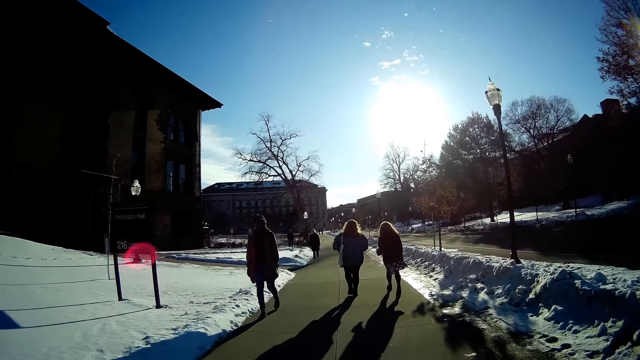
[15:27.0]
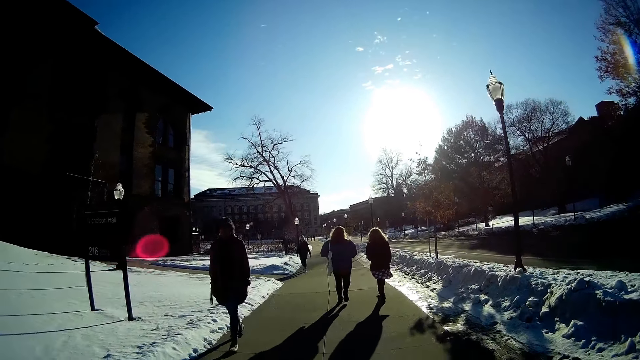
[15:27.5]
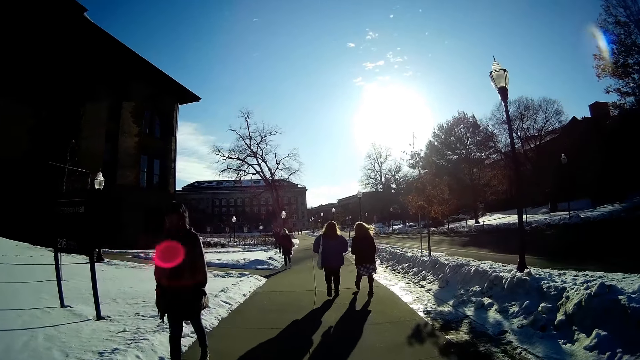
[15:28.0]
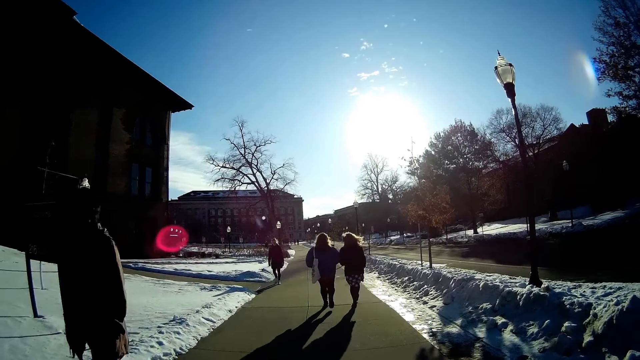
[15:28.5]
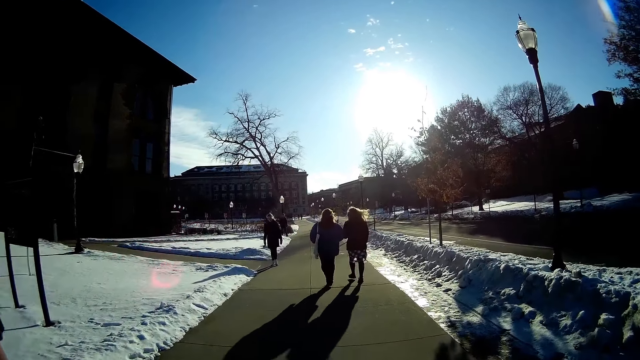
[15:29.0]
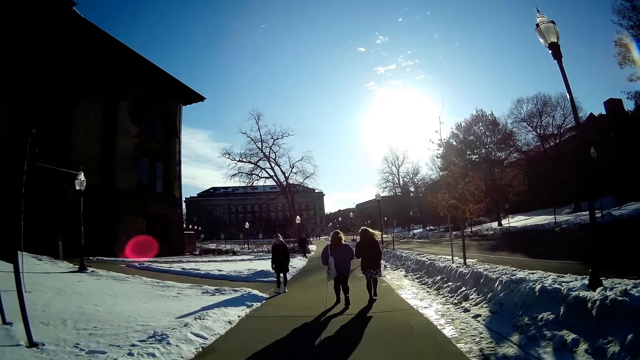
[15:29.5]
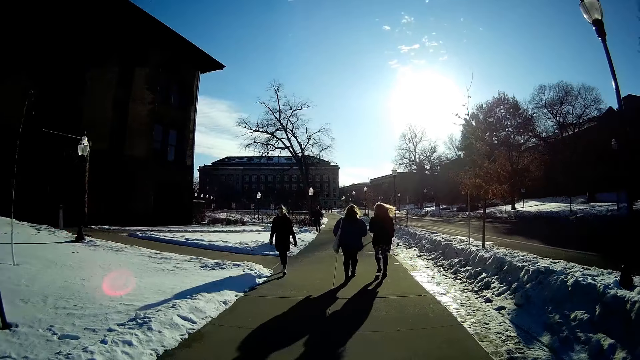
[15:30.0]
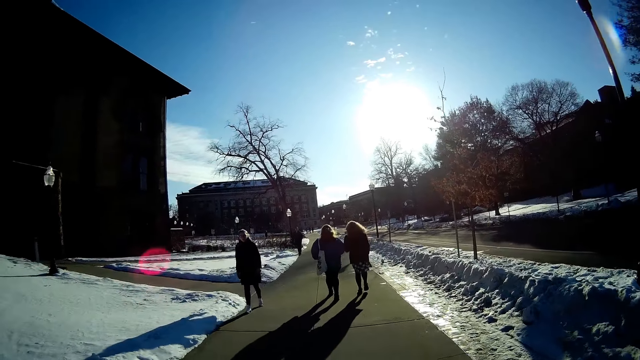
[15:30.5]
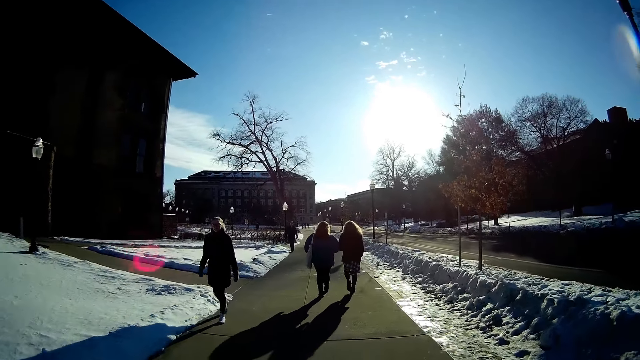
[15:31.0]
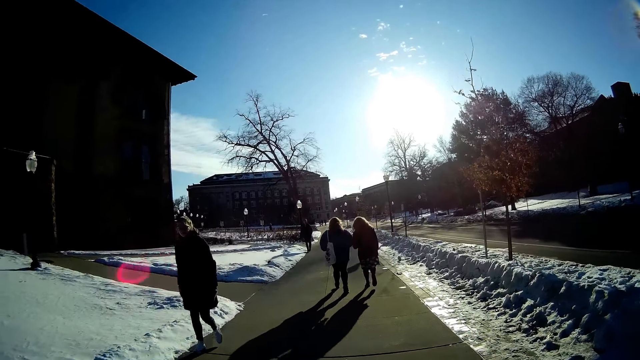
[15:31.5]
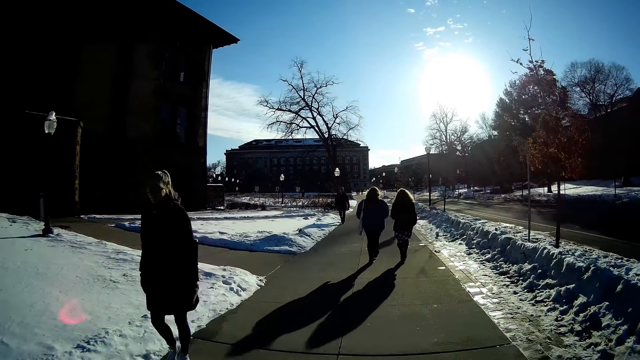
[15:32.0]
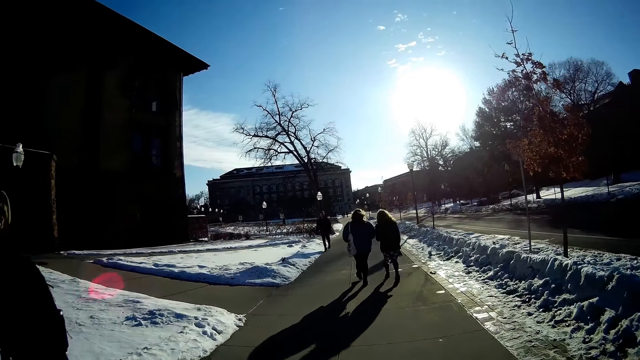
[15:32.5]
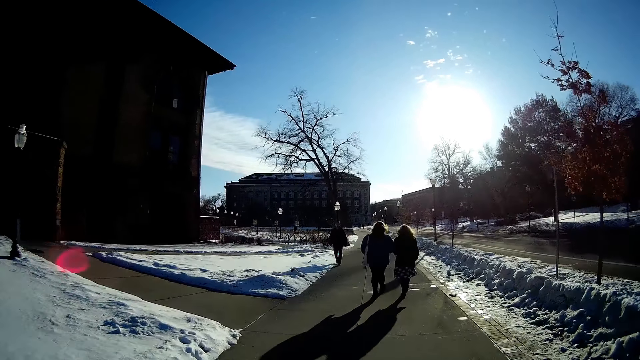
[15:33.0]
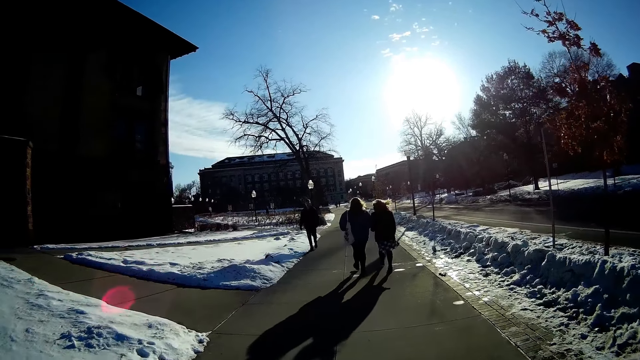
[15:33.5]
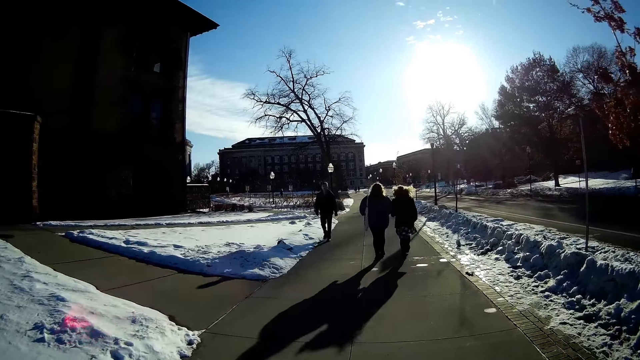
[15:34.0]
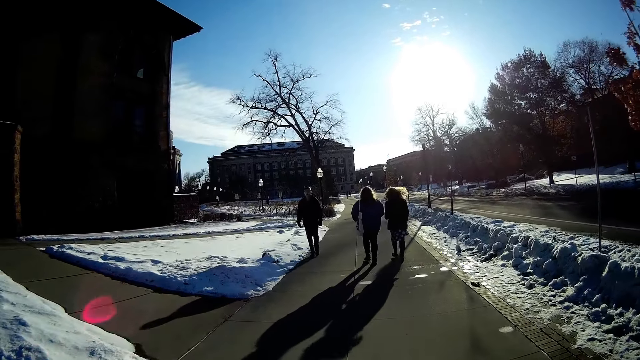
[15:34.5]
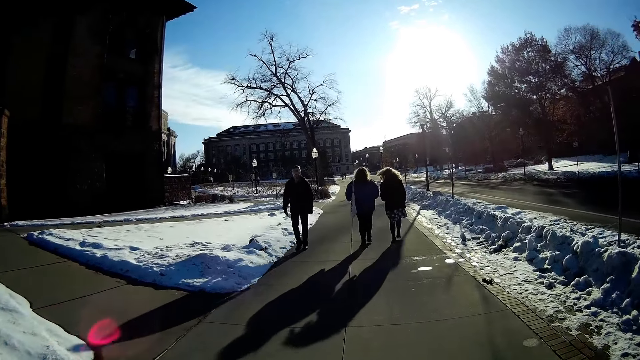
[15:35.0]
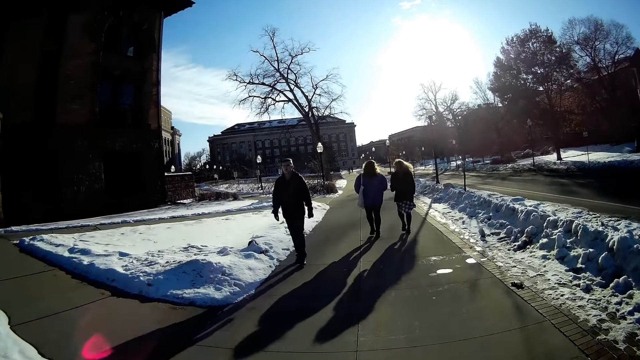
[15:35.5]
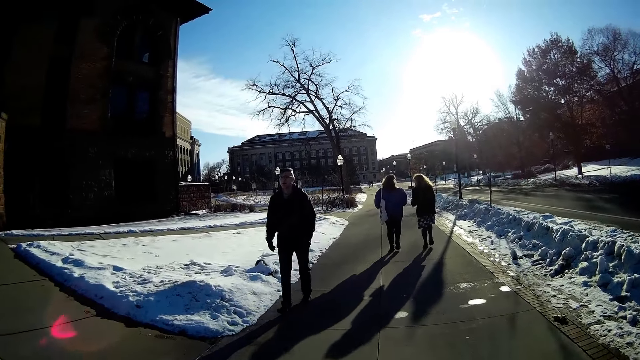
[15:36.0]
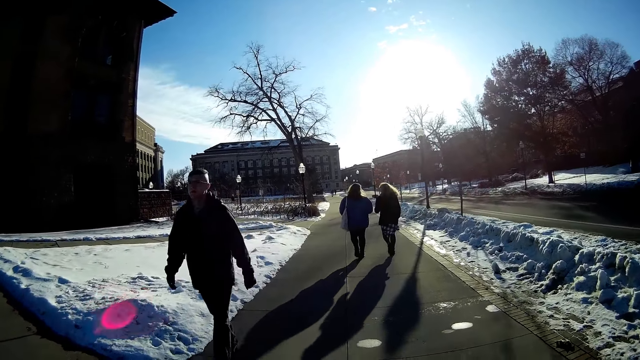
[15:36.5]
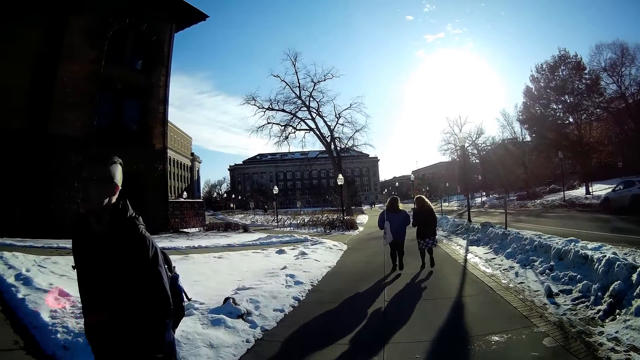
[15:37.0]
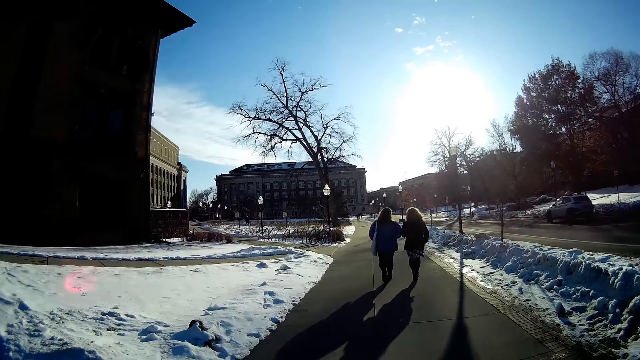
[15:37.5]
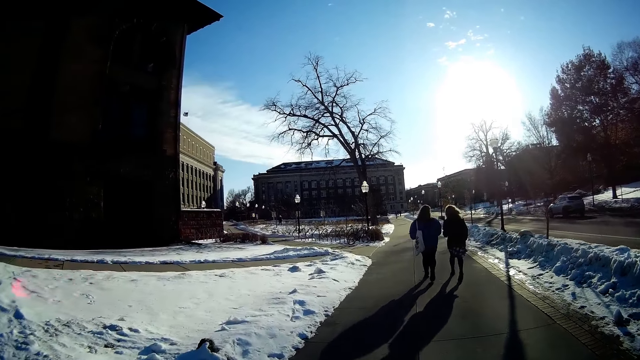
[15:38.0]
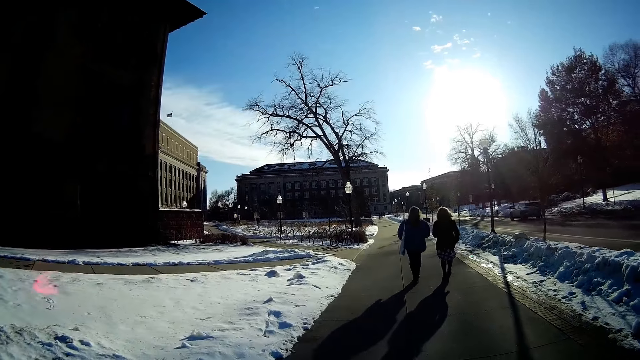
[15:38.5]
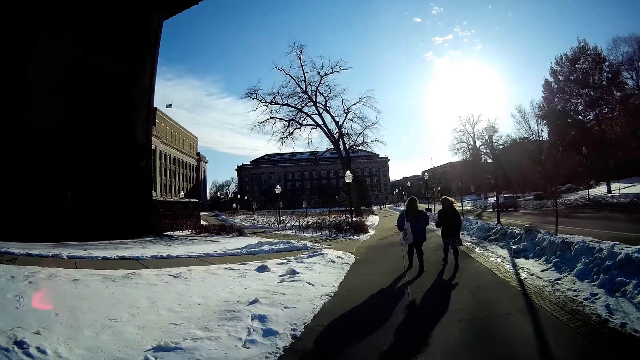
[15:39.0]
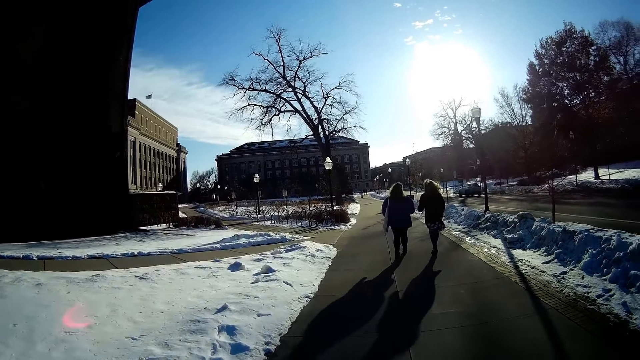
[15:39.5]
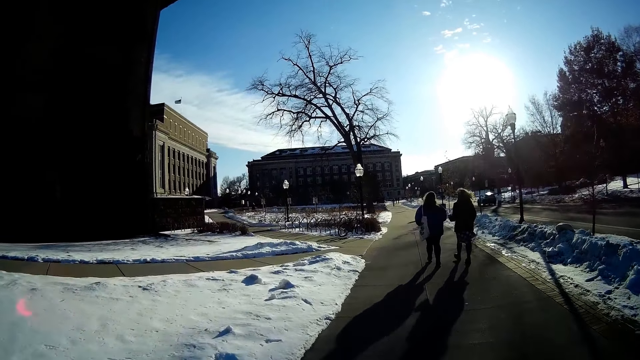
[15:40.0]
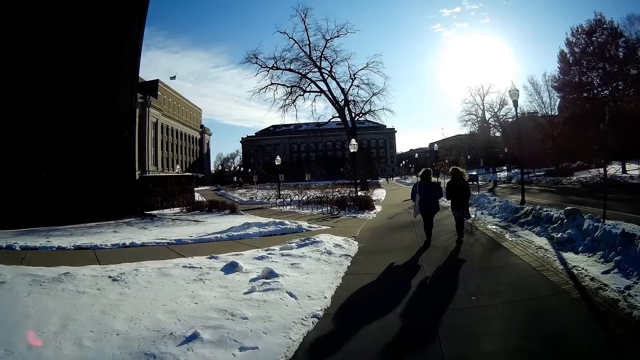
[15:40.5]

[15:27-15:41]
A man walks past the camera wearer. A woman walks past the camera wearer. Another man walks past the camera wearer.

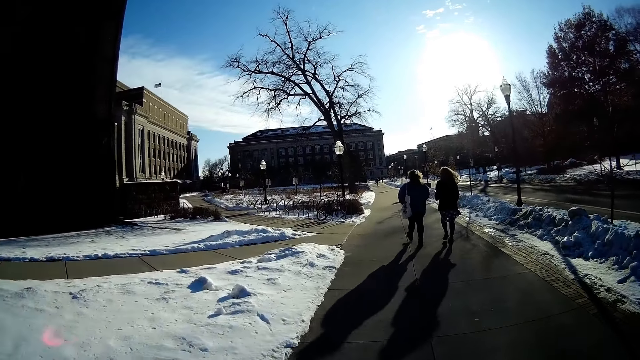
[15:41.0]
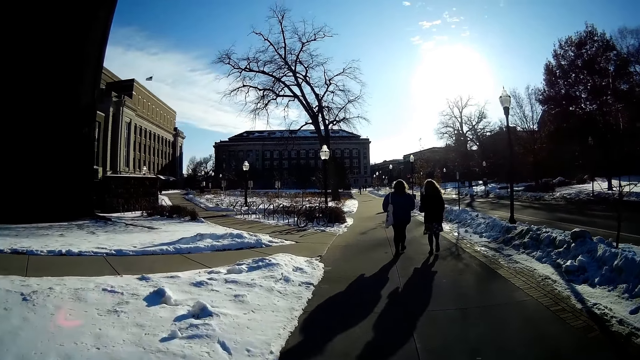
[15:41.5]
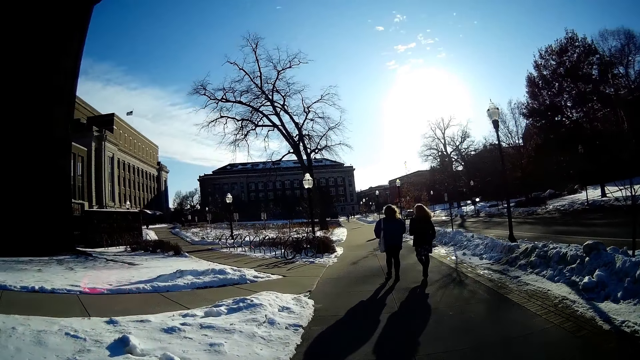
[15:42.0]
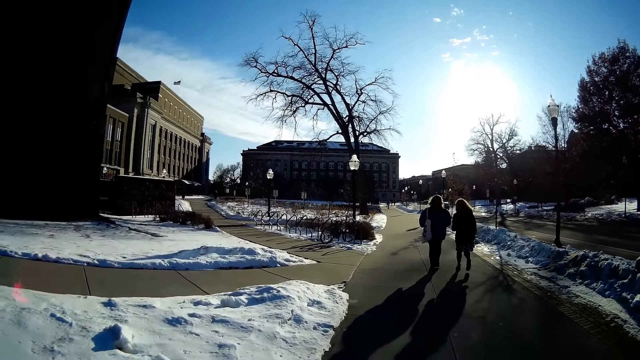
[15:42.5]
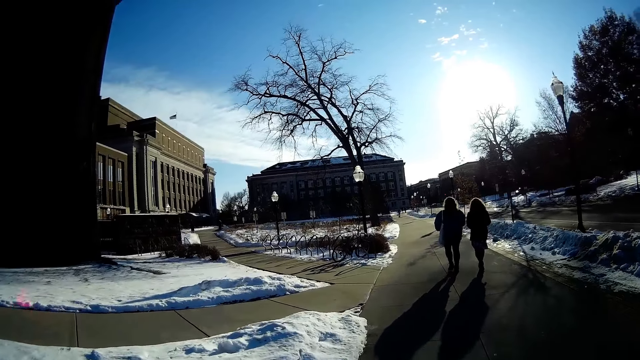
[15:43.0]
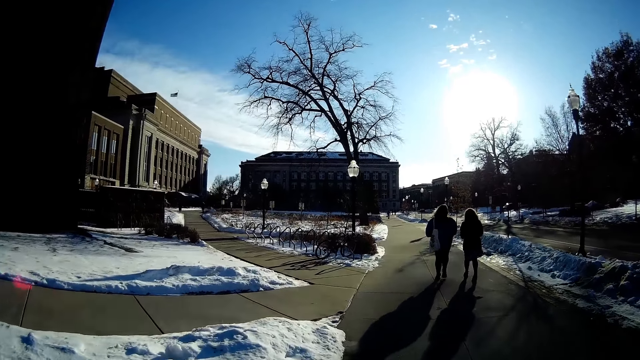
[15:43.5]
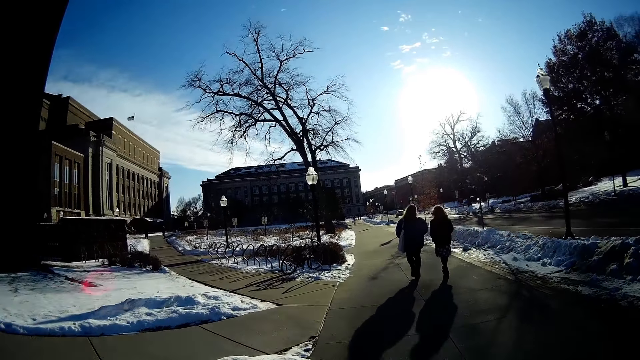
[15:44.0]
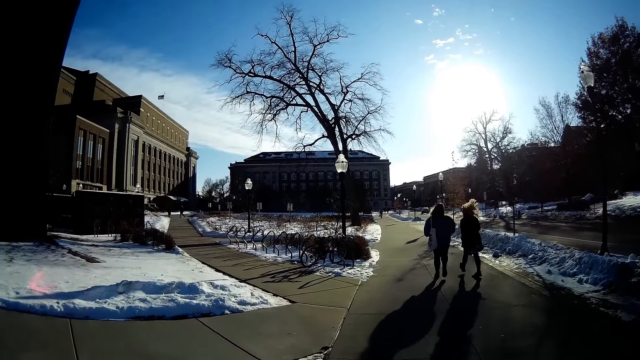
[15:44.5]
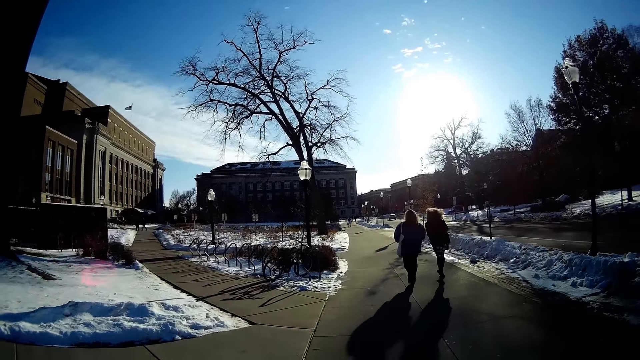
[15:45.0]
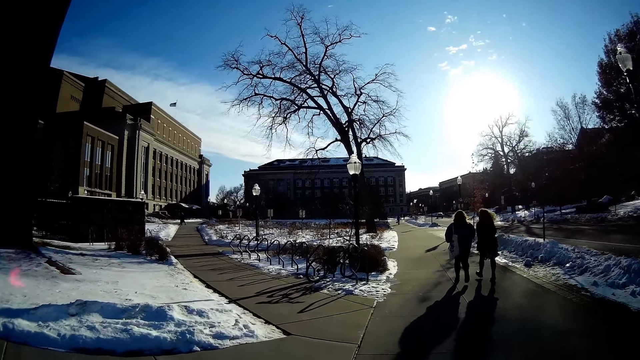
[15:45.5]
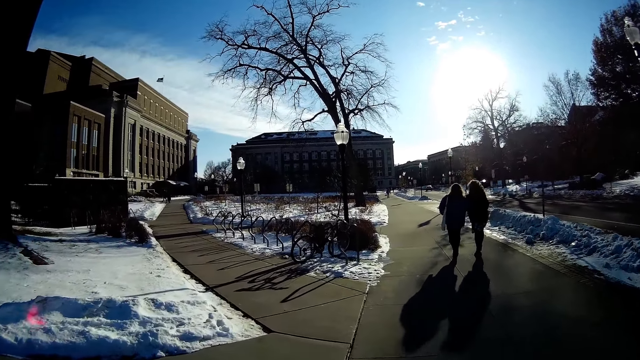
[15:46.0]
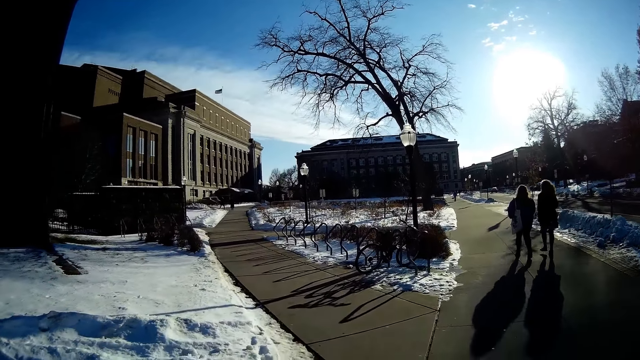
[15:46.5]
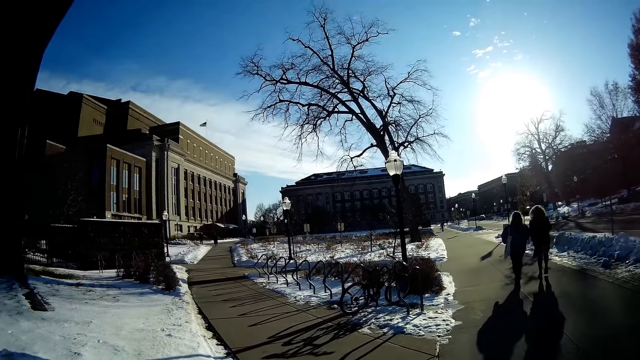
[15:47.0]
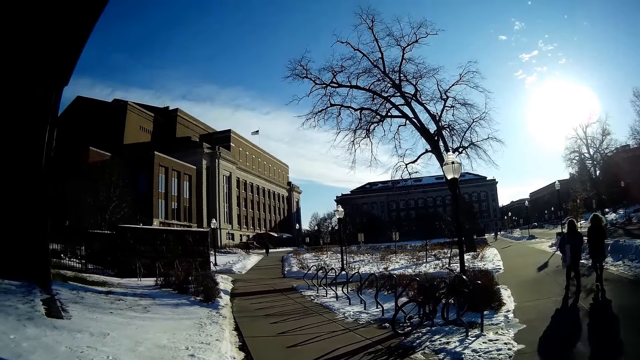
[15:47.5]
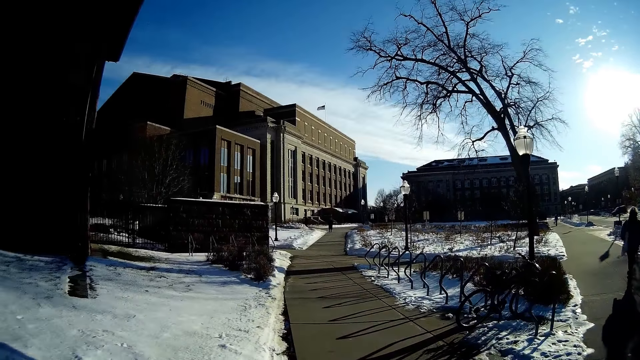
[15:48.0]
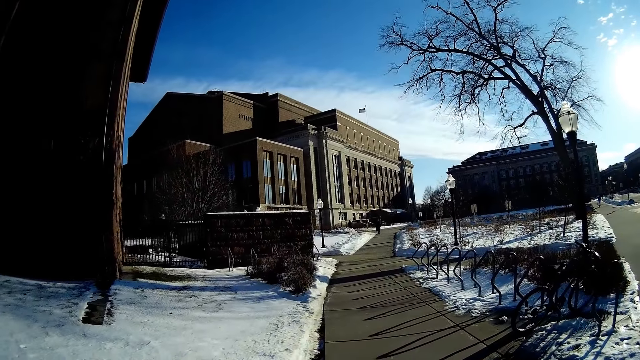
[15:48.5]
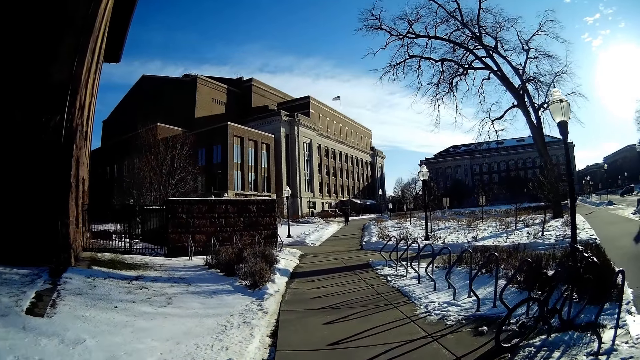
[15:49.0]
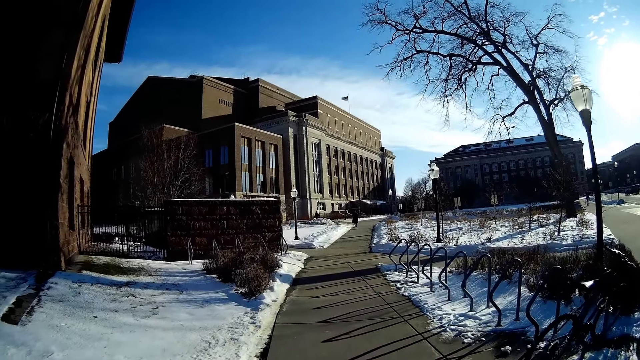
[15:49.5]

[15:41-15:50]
A lady walks beside another lady on the walkway. The first lady carries a handbag in her left hand.
